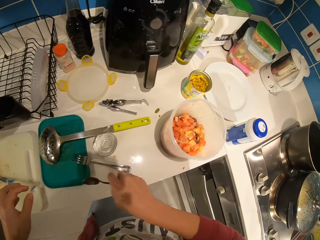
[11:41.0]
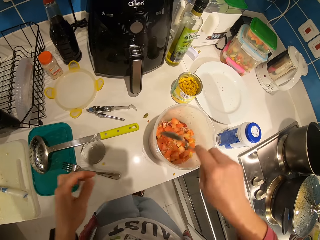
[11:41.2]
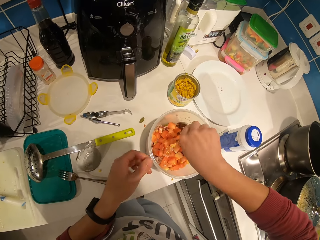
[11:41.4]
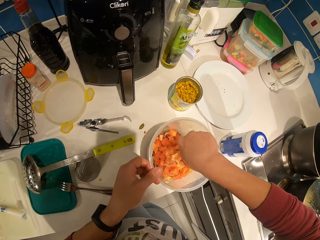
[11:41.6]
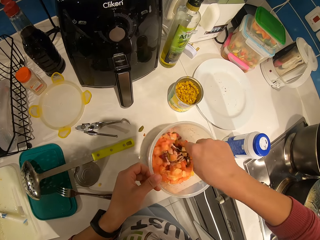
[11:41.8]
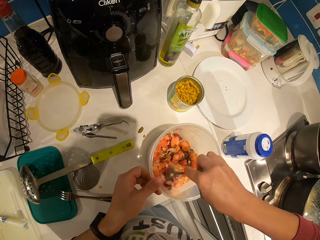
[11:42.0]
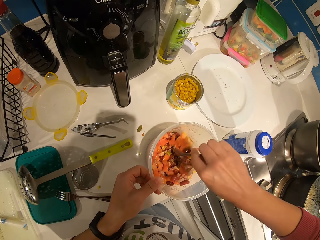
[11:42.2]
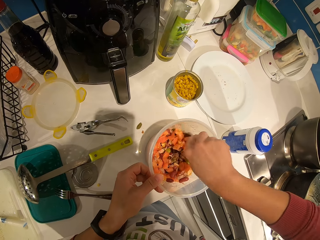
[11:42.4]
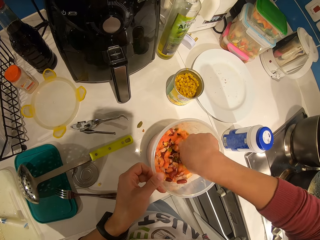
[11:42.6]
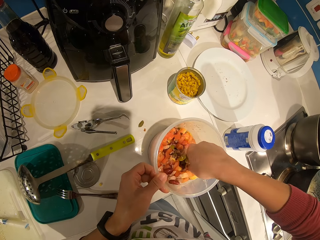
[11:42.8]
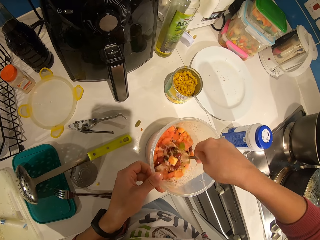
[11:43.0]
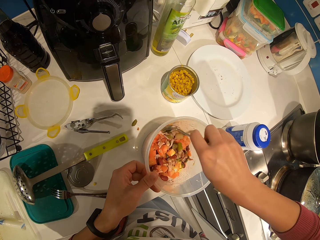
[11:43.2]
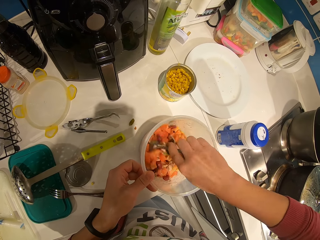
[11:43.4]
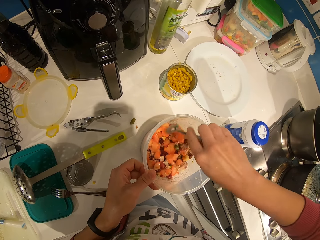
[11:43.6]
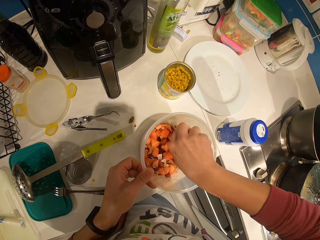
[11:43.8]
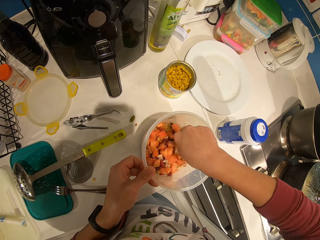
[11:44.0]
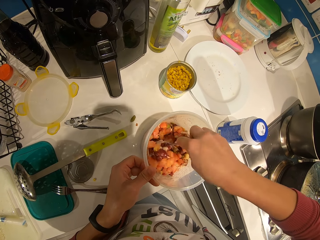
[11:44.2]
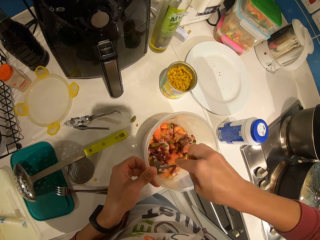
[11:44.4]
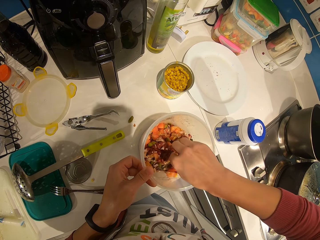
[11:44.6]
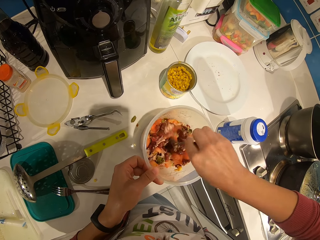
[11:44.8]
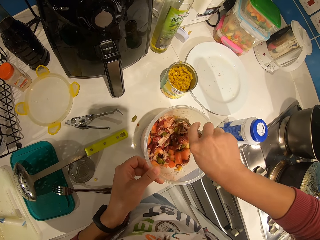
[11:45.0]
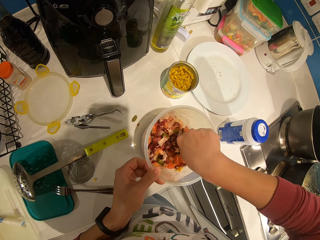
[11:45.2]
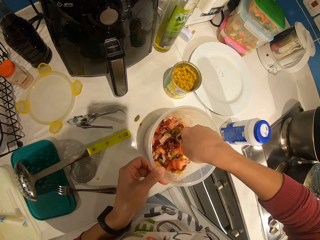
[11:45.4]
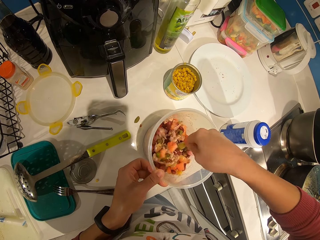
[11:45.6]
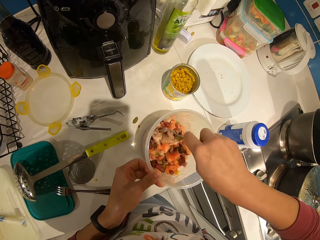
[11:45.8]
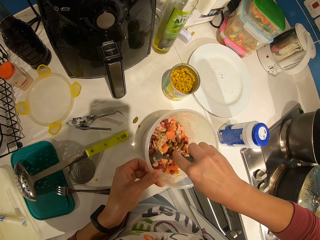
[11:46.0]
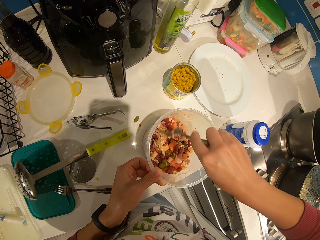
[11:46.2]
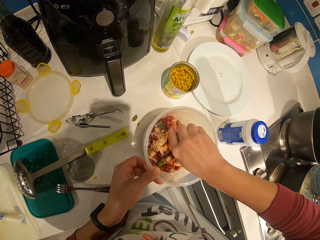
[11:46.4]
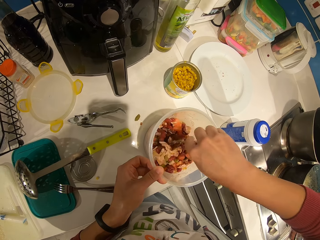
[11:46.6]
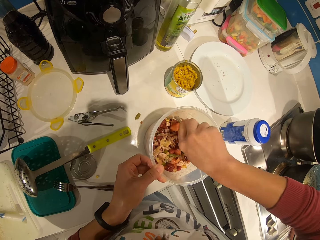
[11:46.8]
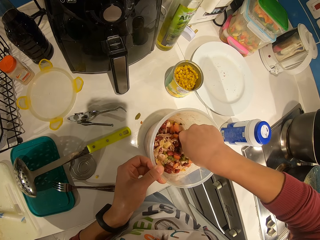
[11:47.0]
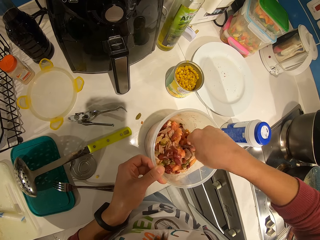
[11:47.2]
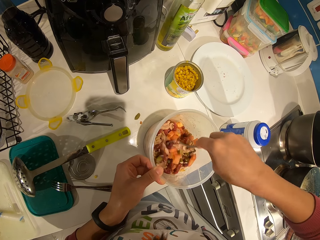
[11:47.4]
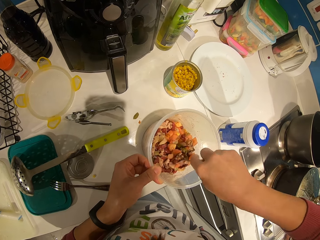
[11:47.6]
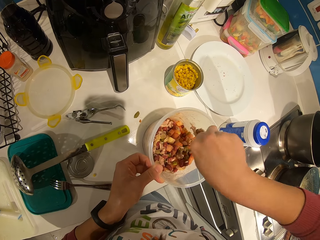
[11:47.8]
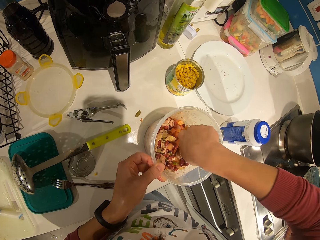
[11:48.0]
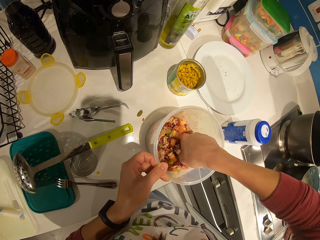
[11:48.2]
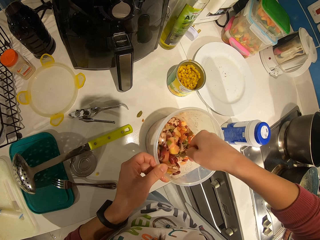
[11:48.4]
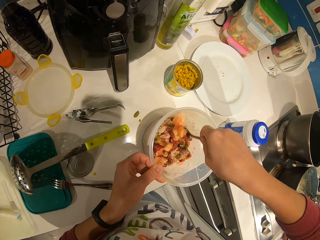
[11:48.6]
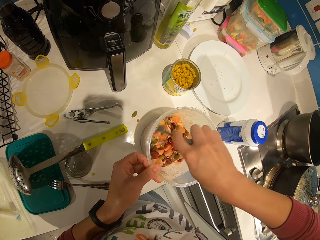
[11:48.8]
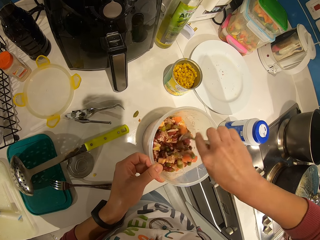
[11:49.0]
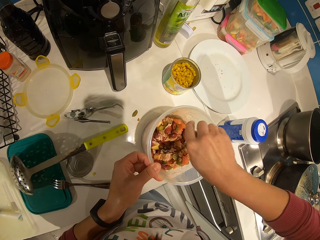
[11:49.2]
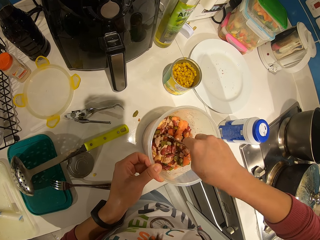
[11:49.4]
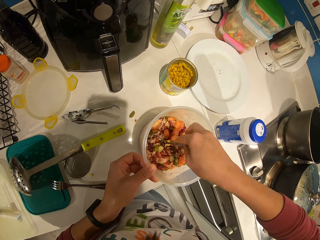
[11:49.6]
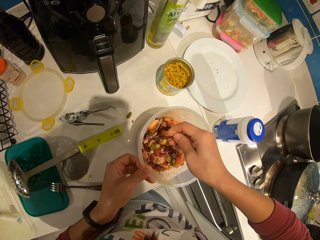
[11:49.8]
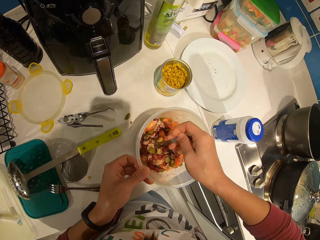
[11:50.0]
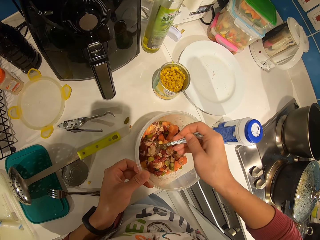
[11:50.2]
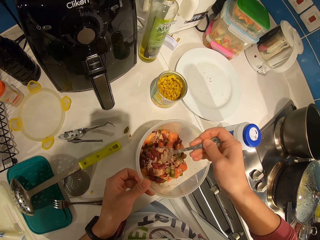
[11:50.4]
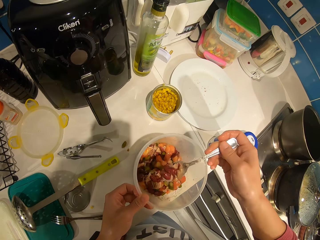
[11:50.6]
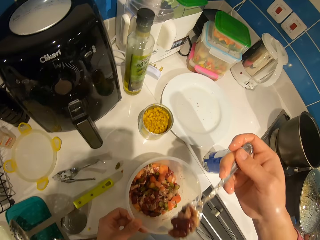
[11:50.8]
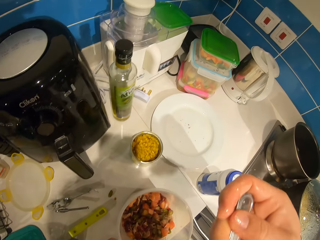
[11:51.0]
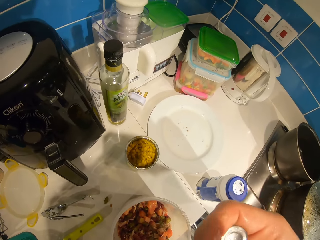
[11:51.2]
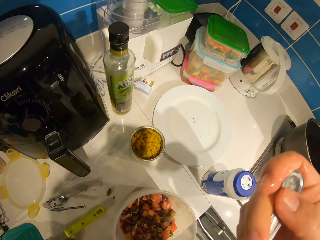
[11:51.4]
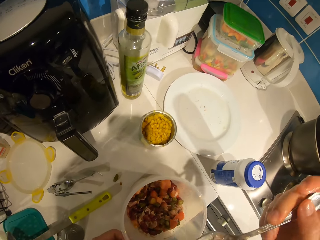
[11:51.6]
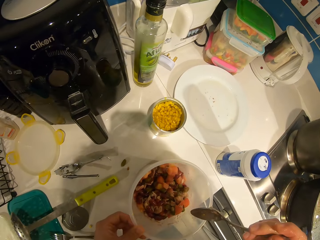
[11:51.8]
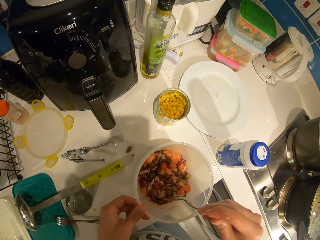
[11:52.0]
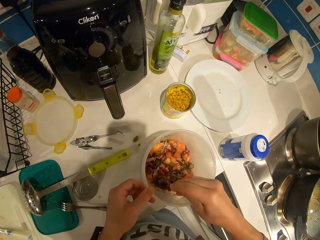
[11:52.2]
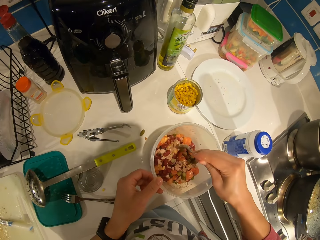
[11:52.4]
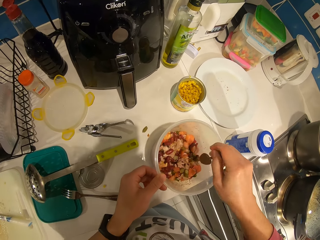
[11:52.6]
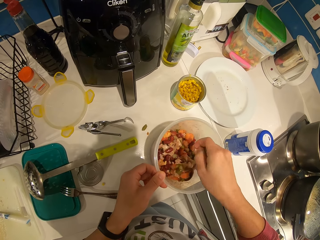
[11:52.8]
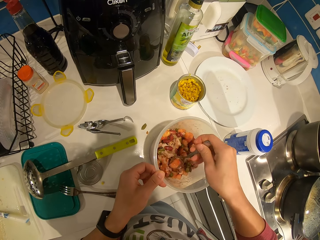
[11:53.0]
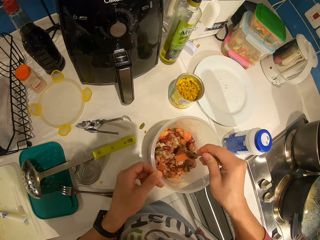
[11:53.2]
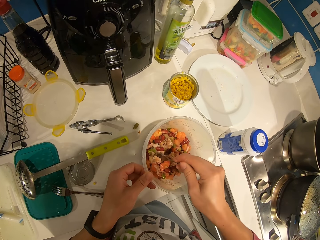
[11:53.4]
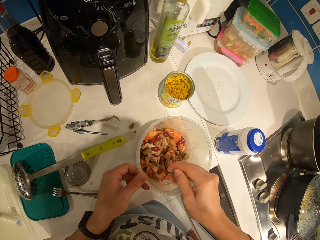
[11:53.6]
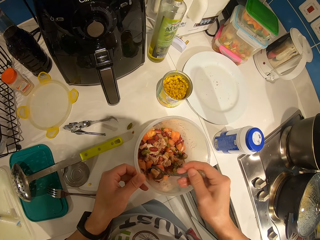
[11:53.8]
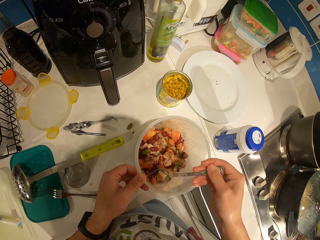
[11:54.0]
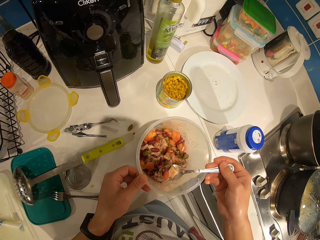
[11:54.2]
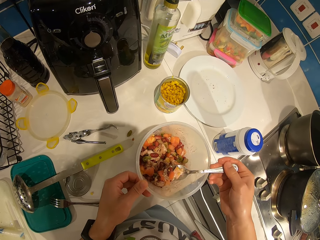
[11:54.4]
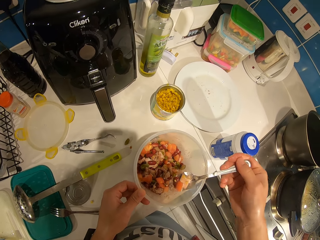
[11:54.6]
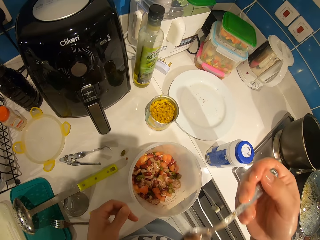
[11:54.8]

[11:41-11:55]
The camera wearer picks up the spoon. They mix the vegetables in the bowl with the spoon. They pack some vegetables with the spoon. They test with the spoon. They eat the vegetable. They mix the vegetables in the bowl with the spoon. They pack some vegetables with the spoon.

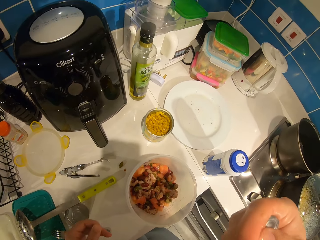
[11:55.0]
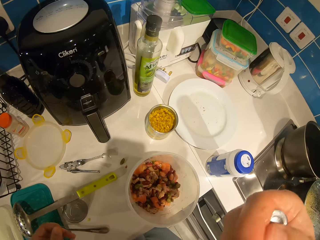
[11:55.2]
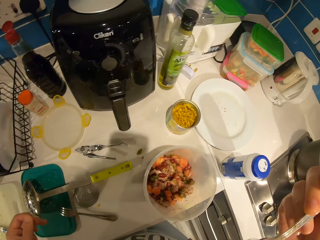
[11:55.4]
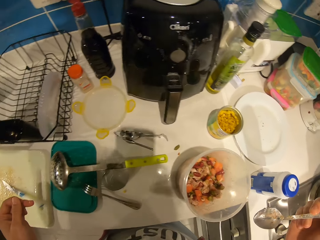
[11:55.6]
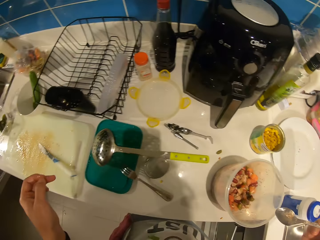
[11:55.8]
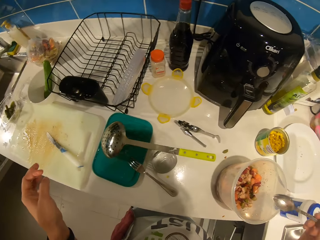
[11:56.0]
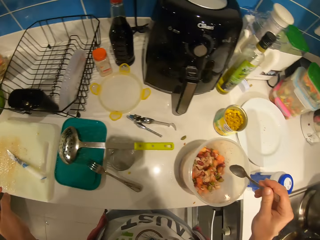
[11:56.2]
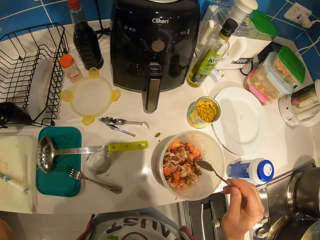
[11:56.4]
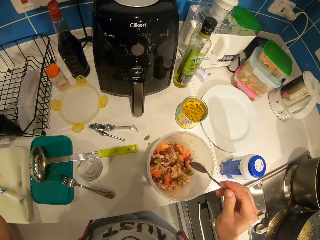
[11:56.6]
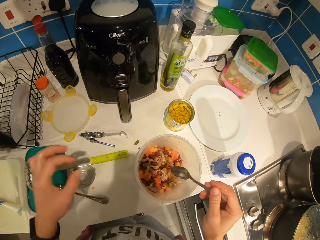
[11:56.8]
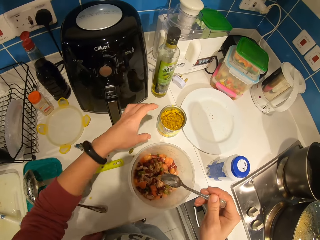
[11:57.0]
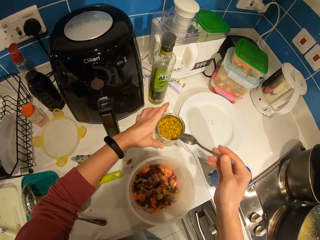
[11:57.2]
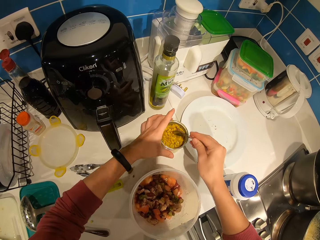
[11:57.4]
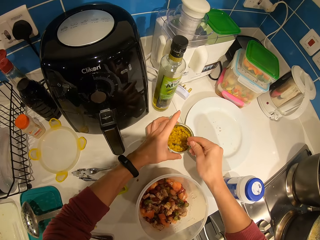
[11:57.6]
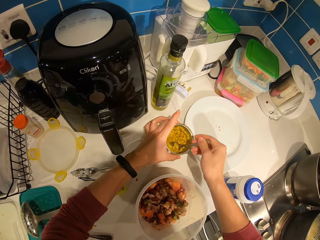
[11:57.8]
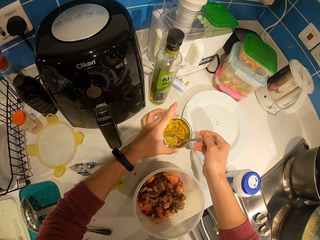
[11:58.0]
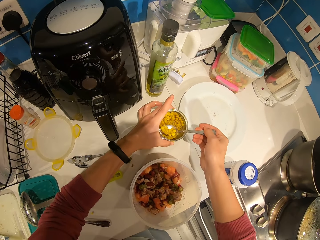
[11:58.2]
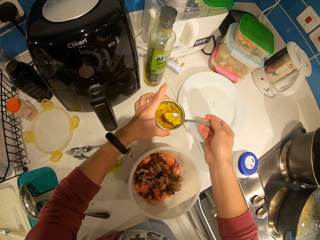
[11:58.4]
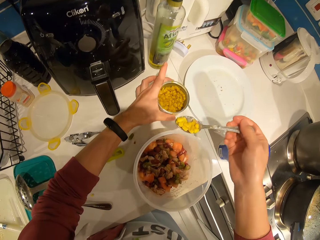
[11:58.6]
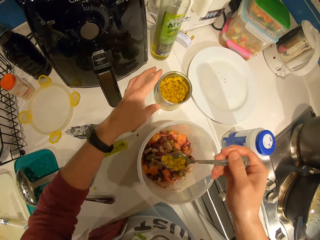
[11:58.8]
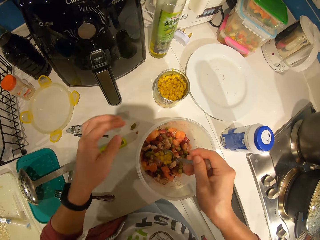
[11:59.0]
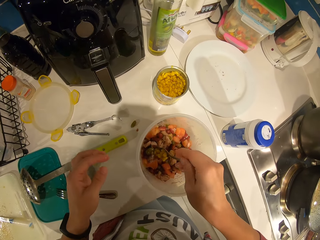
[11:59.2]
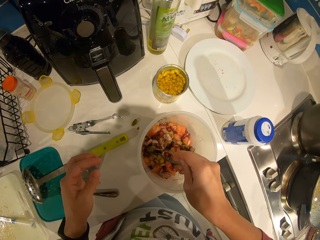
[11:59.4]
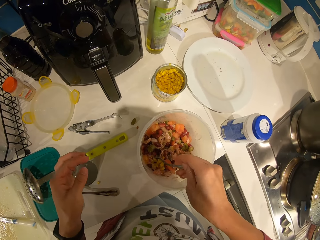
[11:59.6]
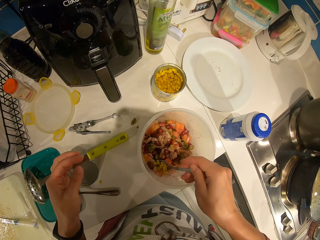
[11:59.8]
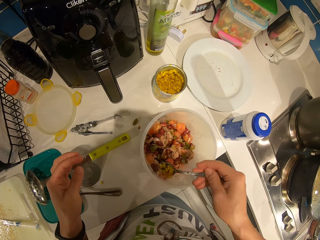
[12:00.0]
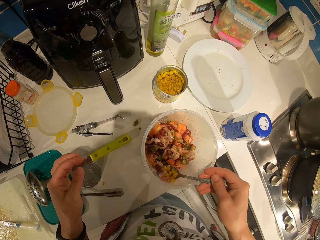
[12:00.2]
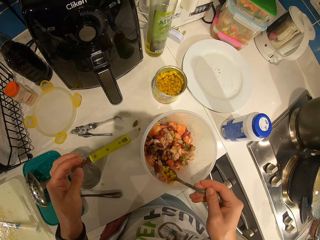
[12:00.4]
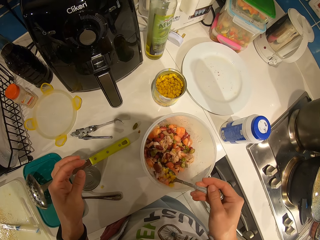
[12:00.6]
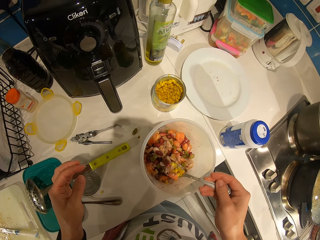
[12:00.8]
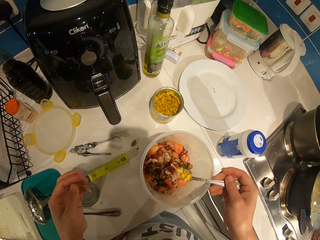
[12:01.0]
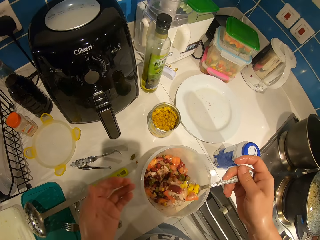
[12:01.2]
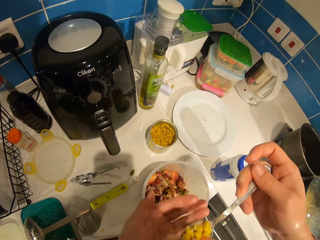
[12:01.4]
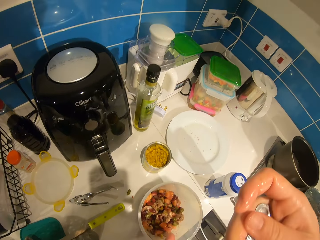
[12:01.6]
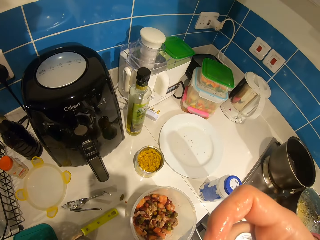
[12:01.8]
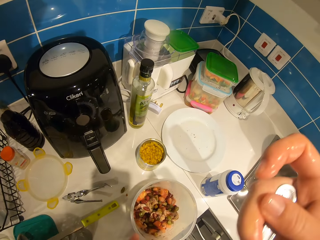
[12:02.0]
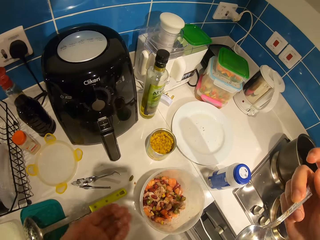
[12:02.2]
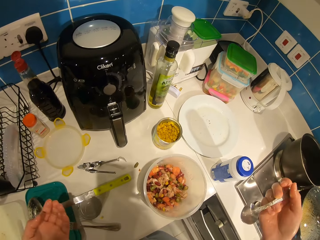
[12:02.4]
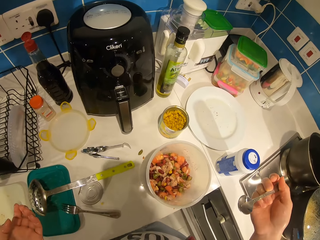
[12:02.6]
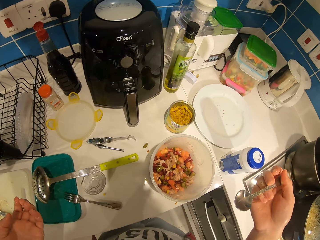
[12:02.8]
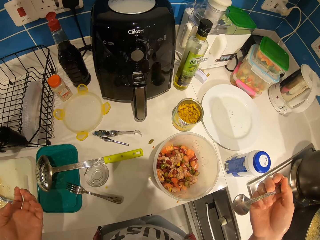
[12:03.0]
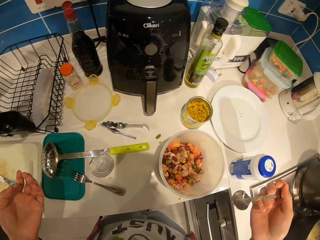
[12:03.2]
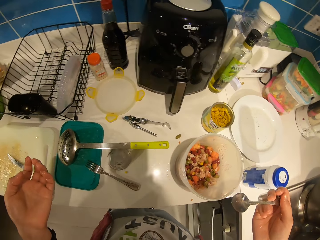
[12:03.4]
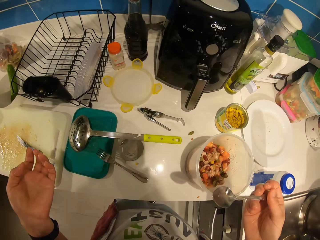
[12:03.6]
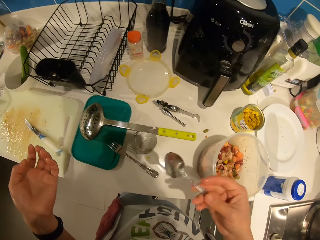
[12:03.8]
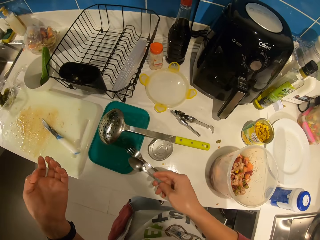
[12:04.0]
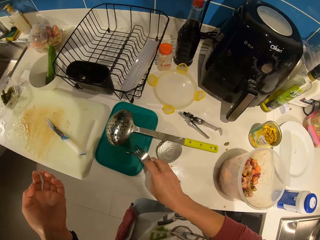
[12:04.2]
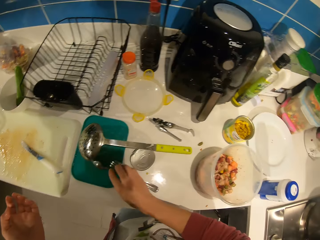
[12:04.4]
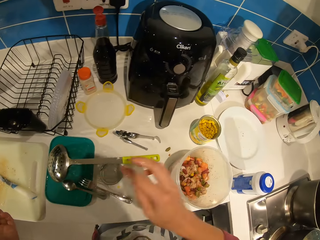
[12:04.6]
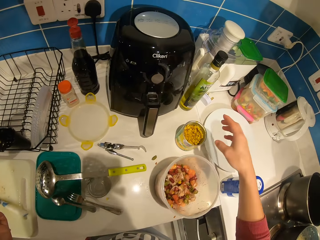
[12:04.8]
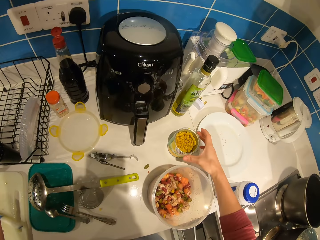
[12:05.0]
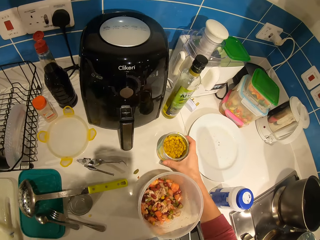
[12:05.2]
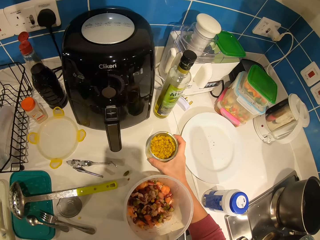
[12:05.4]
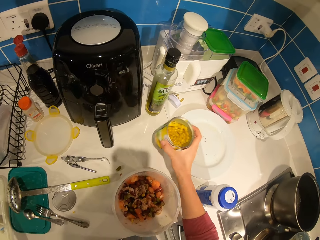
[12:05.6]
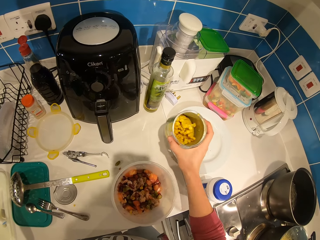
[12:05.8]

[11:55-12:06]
The camera wearer tests with the spoon. They eat the vegetable. They pack some sweet corn with the spoon. They add peas in the container. They lift the sweet corn can. They pack some vegetables with the spoon. They test with the spoon. They eat the vegetable. They put the spoon down. They drop the knife. They shake the sweet corn can.
